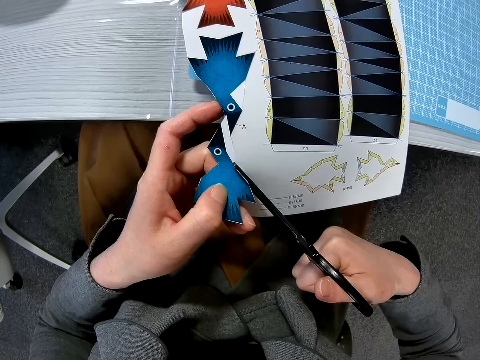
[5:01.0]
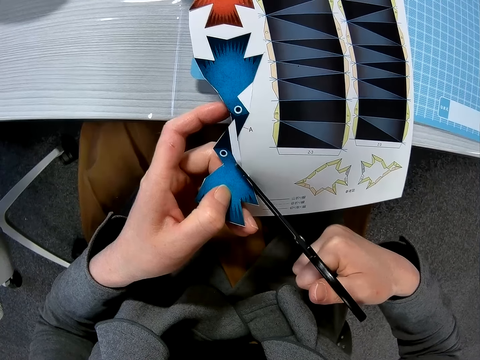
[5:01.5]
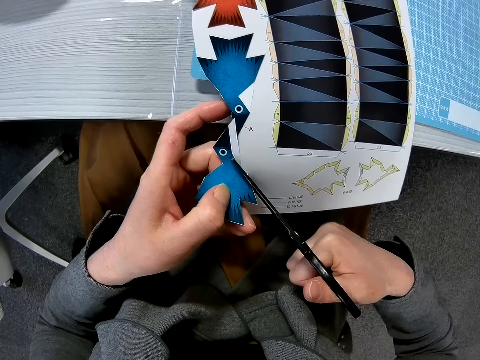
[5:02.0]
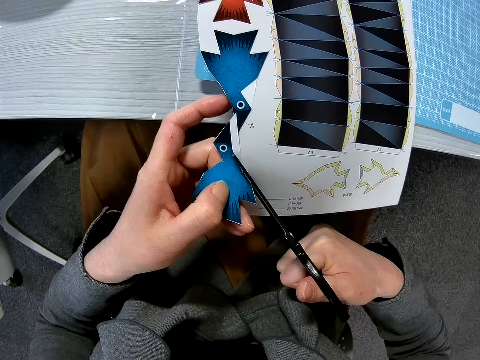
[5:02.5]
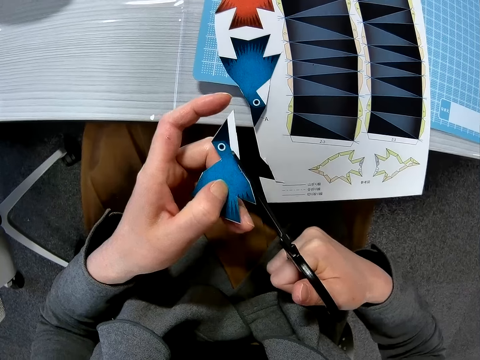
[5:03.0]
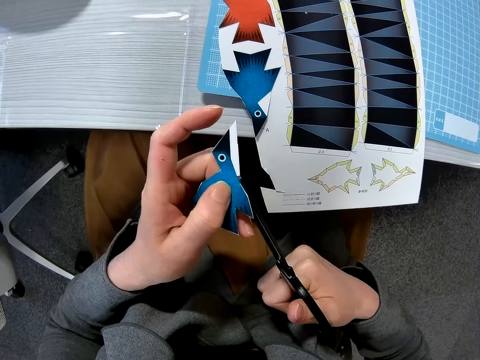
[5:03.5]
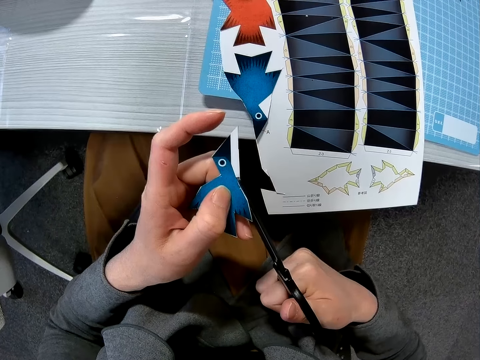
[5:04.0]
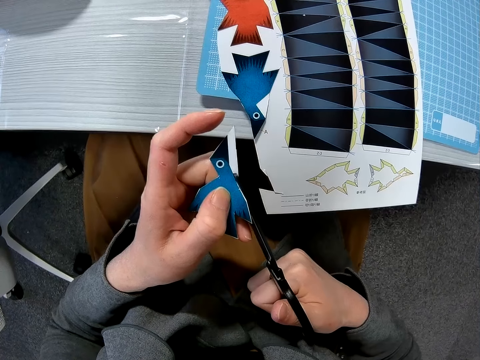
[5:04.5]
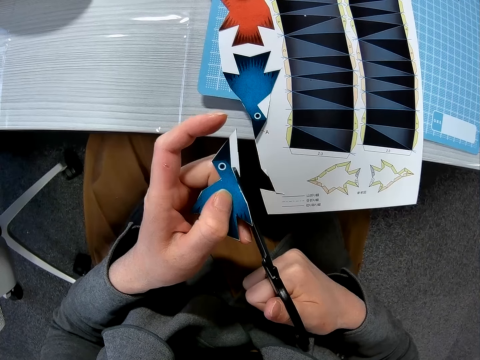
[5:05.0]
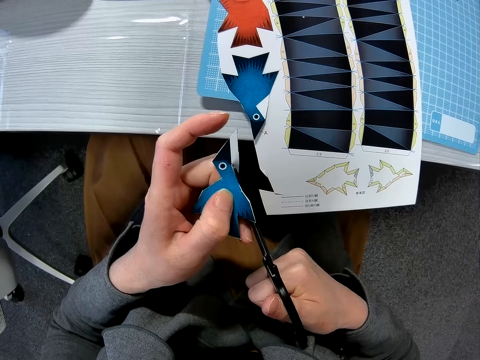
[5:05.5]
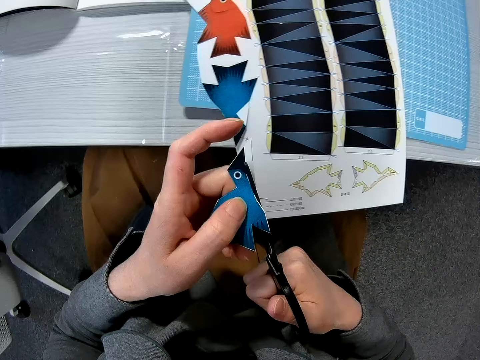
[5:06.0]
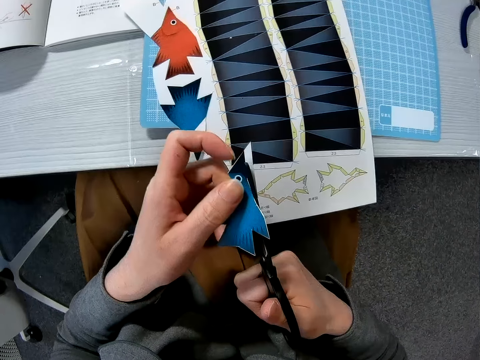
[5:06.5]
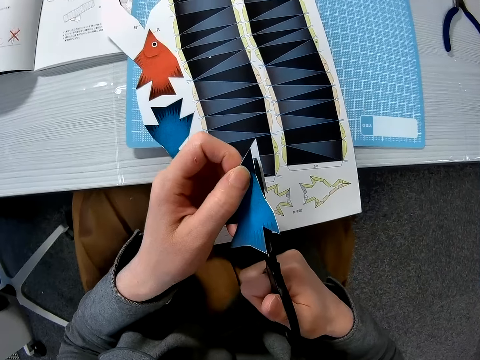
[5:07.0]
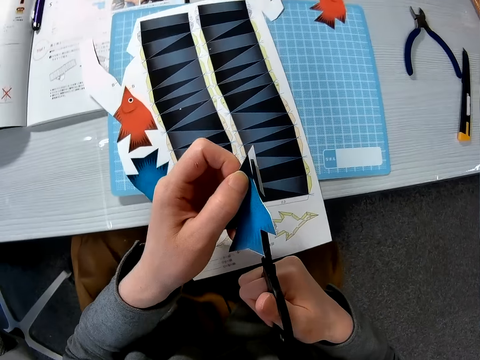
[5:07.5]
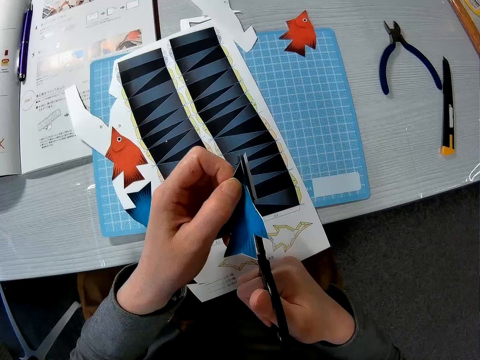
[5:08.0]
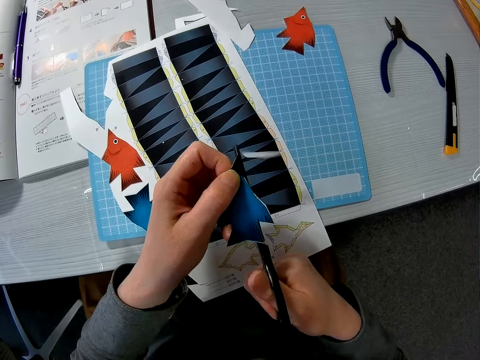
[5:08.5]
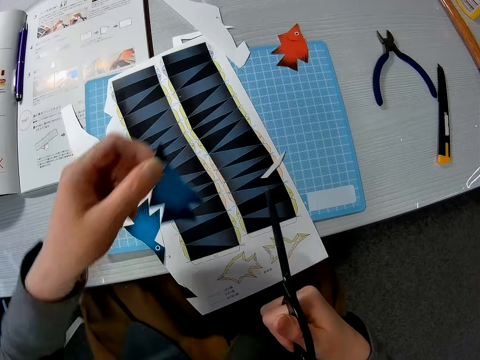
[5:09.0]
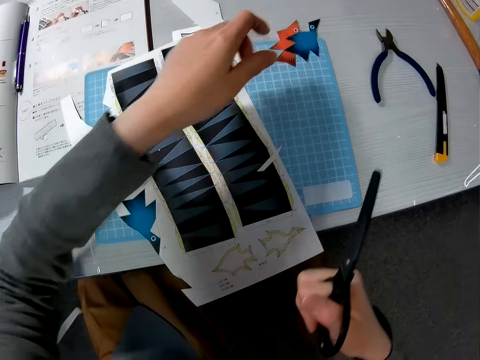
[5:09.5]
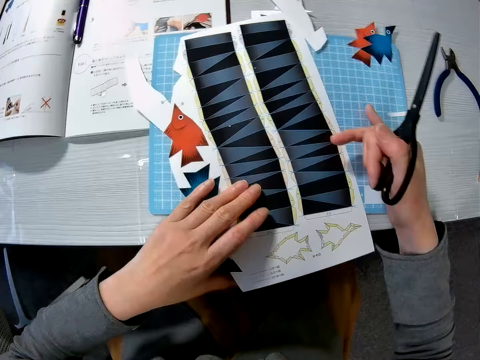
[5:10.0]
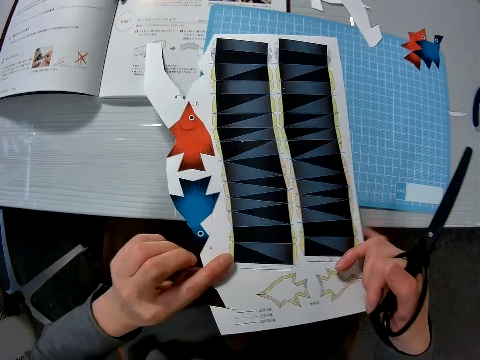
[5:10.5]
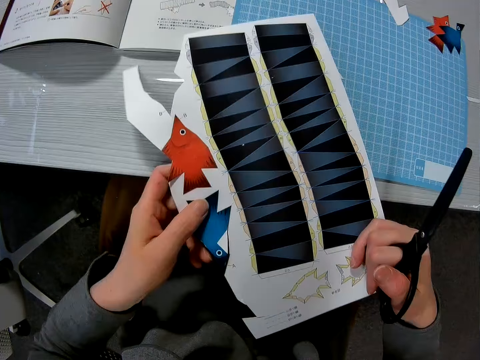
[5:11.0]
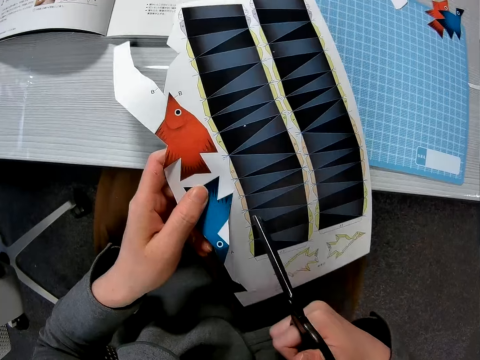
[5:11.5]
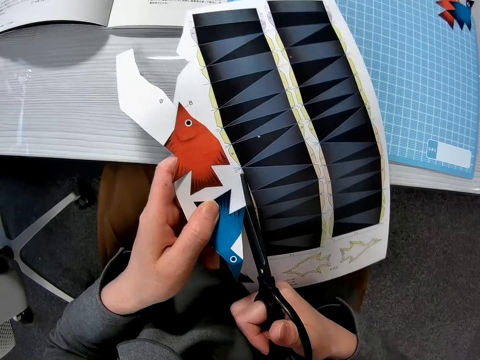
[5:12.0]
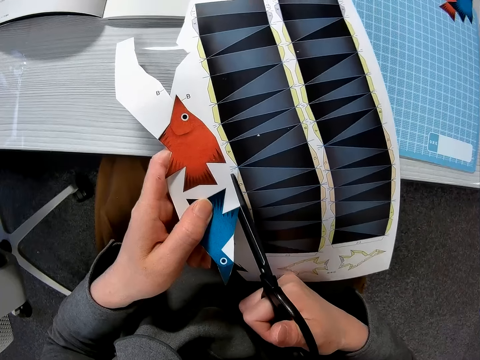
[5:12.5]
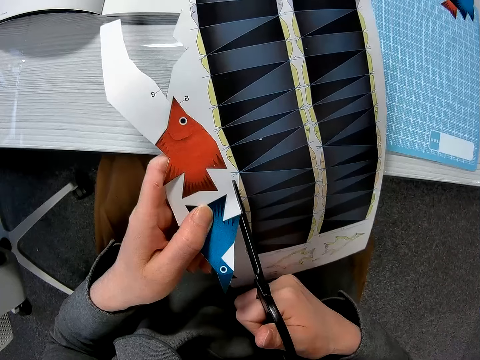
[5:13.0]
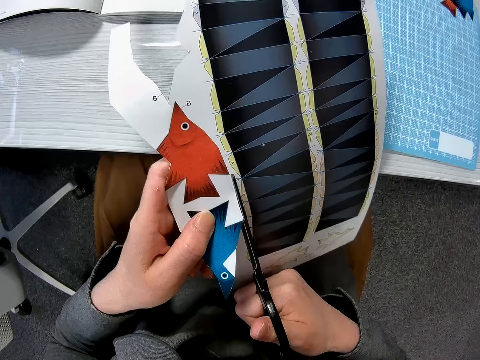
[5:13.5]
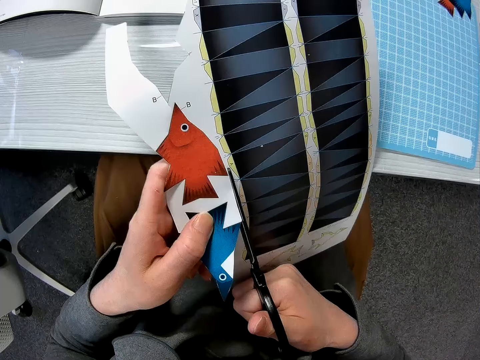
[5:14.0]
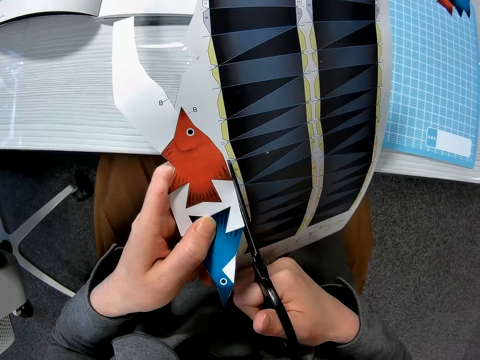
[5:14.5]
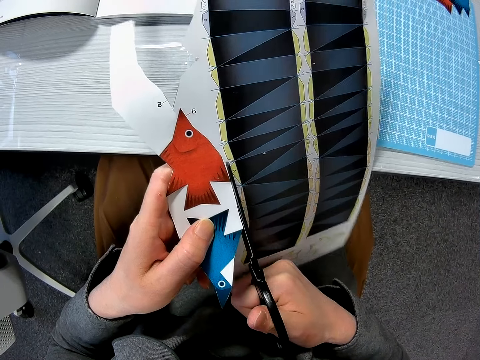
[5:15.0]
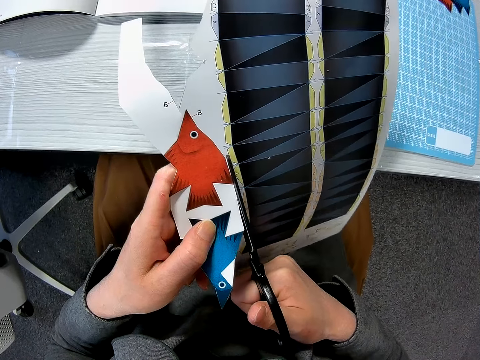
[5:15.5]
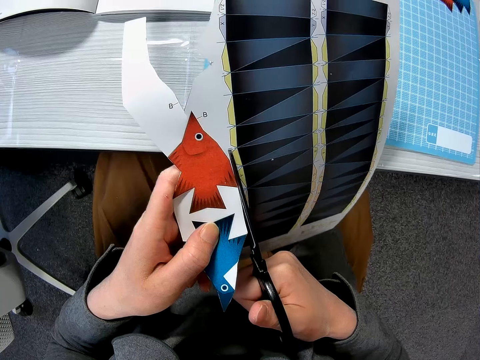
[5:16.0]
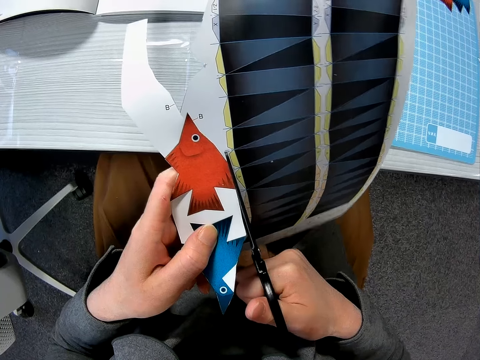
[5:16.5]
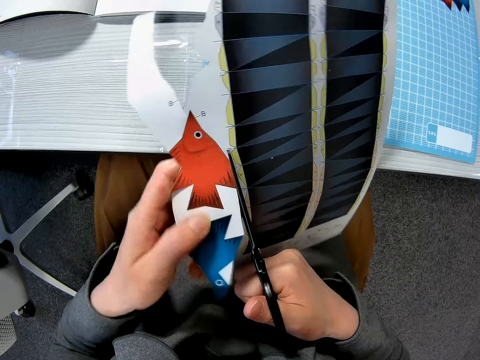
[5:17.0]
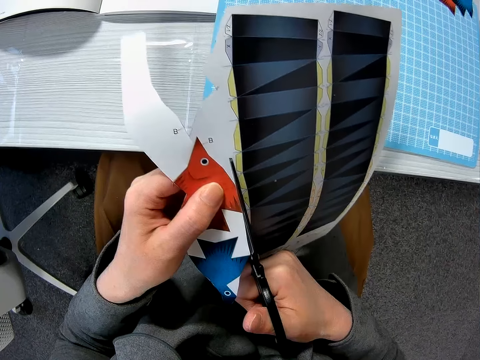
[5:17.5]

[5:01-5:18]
The camera wearer drops a piece of the paper on the table. They take the paper on the table. They cut the paper with the scissors.

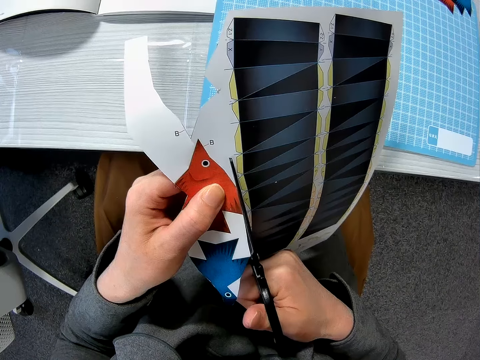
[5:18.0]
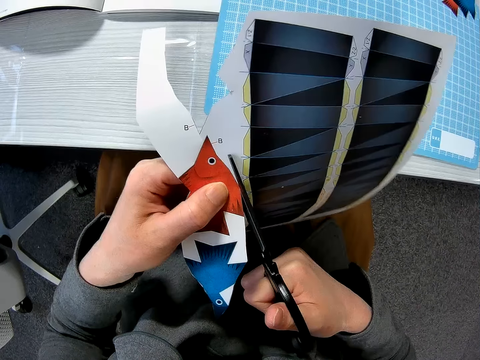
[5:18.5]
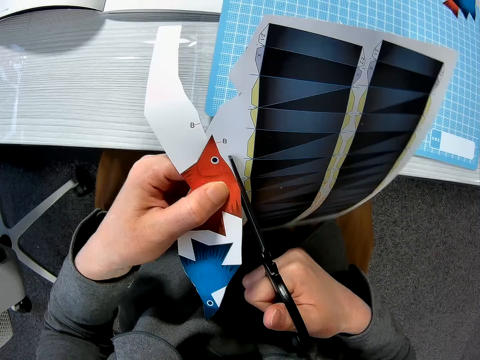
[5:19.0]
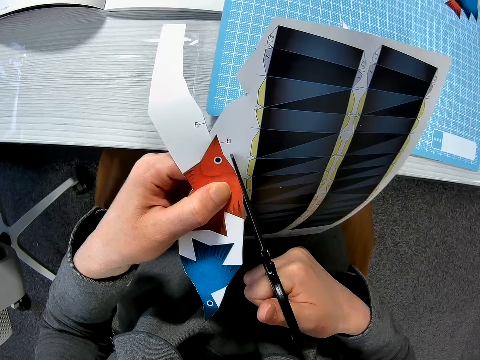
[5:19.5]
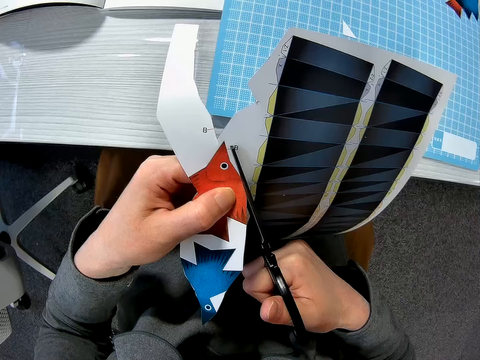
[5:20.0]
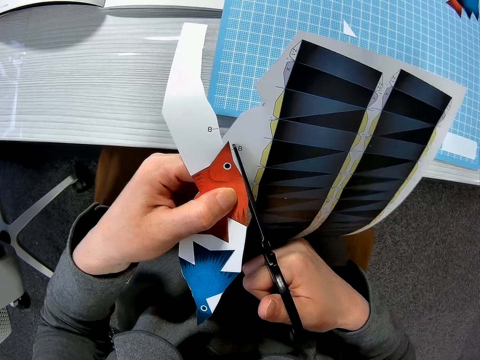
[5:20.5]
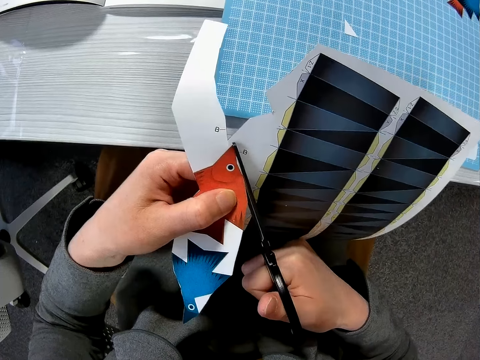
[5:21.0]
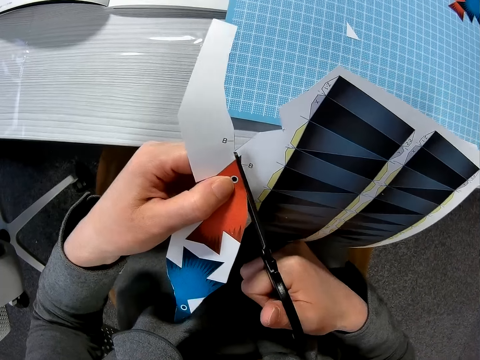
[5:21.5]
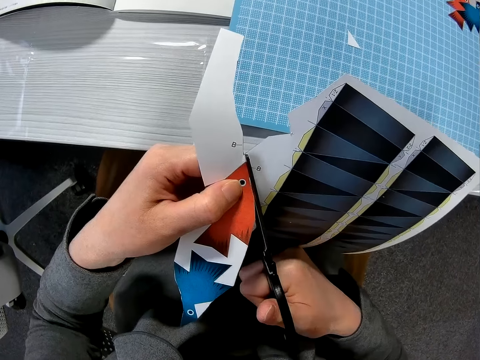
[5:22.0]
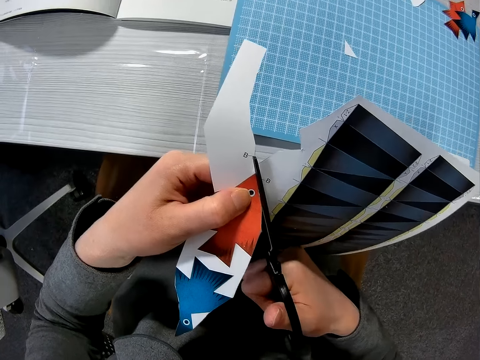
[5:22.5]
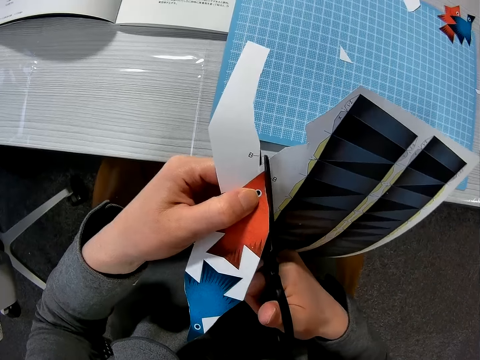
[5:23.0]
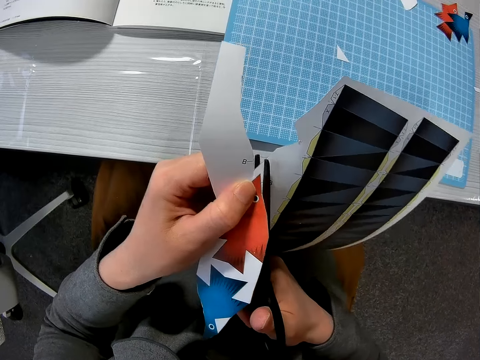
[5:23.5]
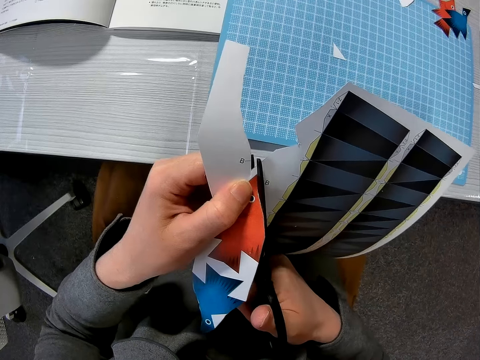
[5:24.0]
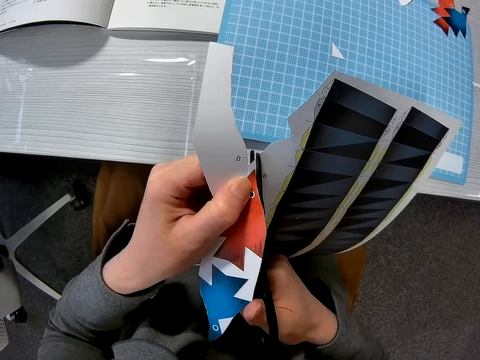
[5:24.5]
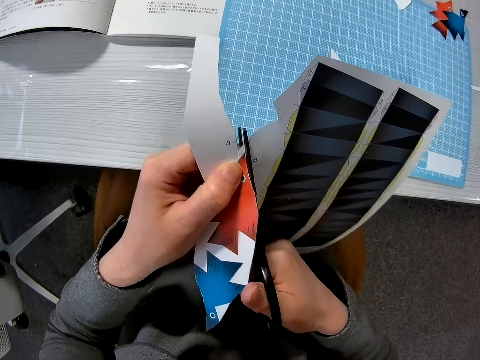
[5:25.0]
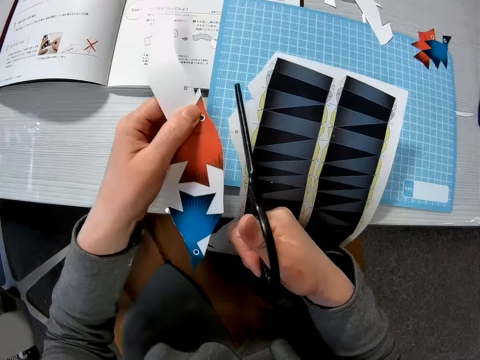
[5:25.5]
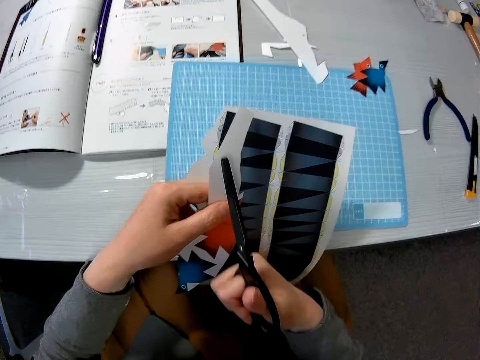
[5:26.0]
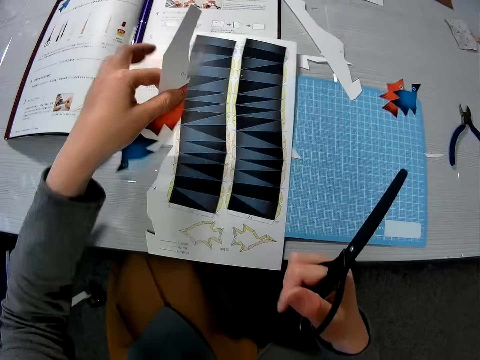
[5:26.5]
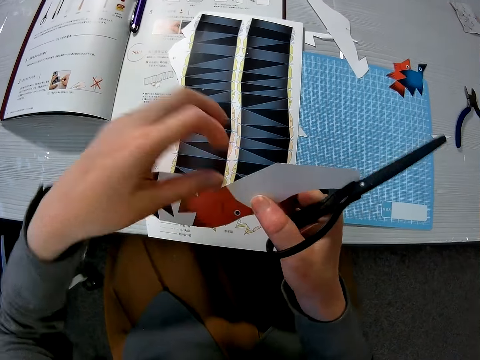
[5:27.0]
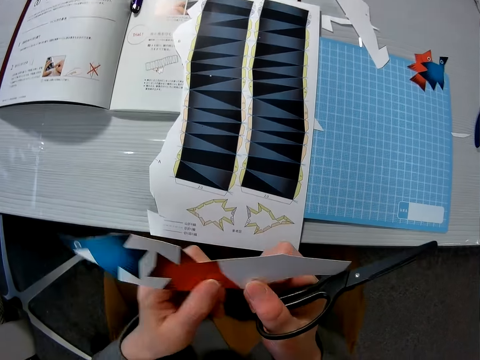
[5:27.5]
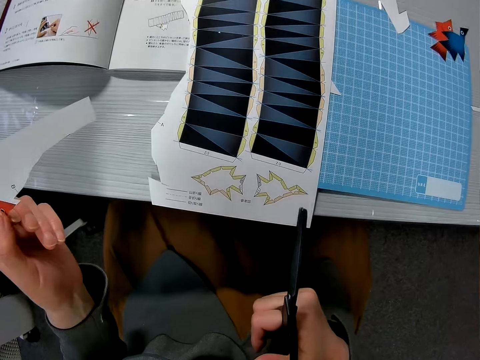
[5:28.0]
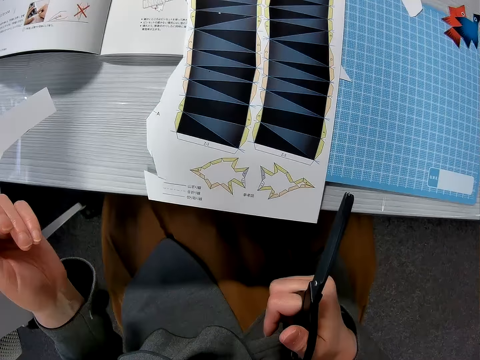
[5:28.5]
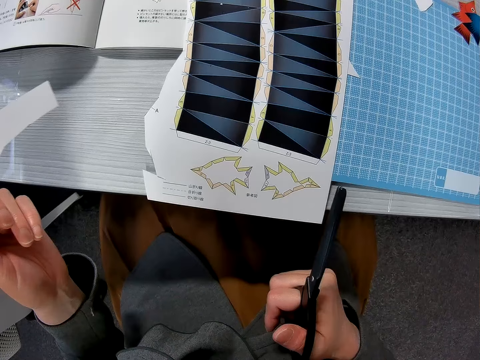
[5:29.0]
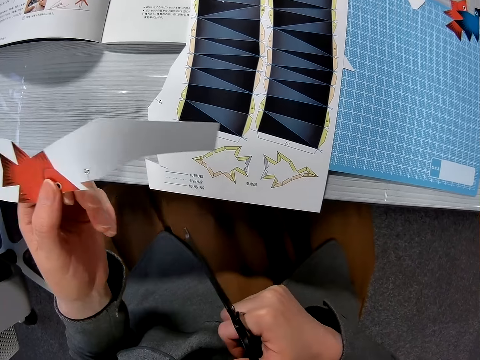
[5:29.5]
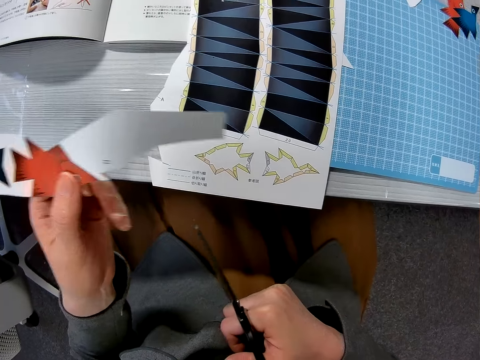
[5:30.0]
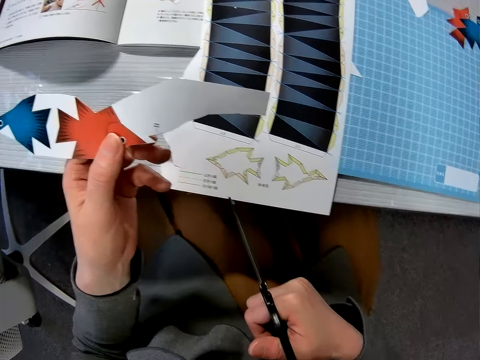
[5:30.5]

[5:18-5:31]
The camera wearer drops the paper model on his lap. He puts down the paper model on the table. He looks at the paper model.
